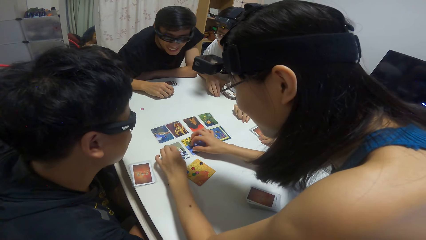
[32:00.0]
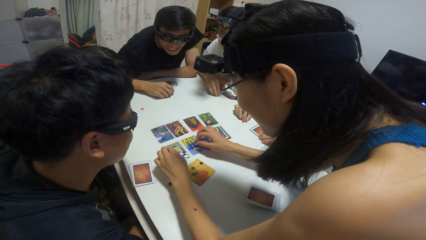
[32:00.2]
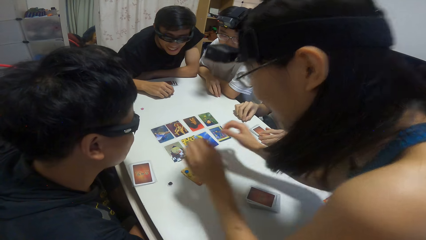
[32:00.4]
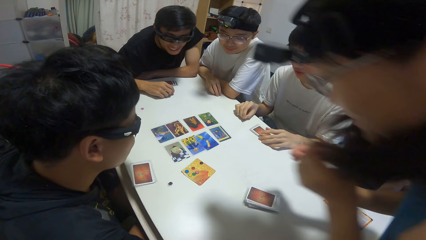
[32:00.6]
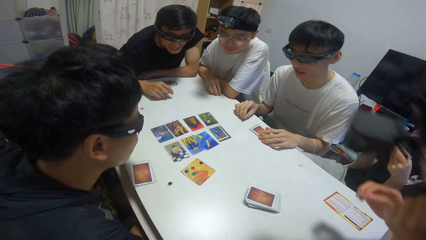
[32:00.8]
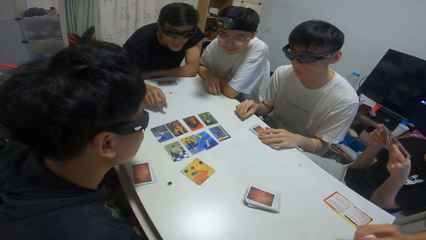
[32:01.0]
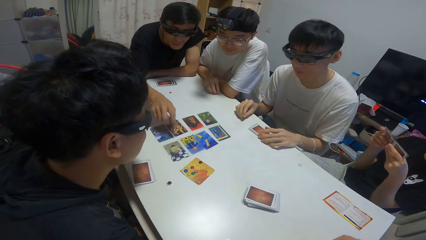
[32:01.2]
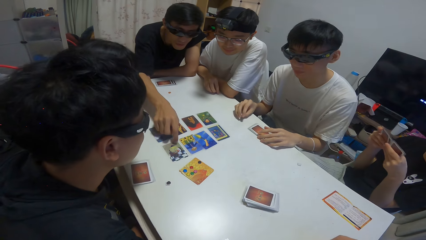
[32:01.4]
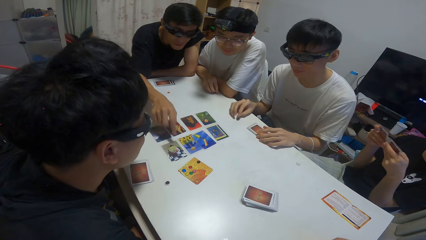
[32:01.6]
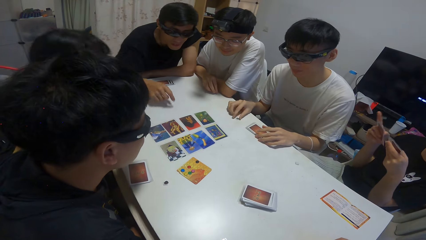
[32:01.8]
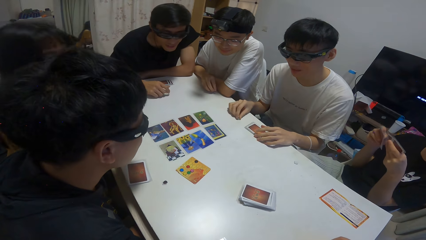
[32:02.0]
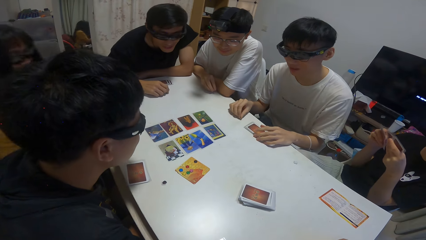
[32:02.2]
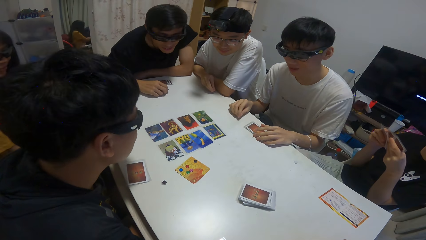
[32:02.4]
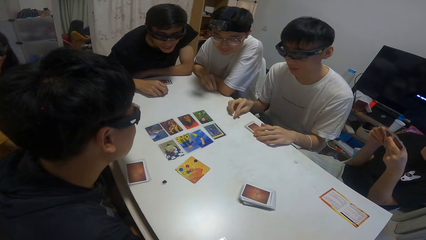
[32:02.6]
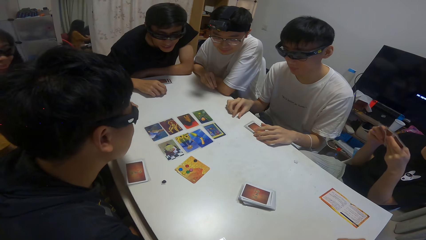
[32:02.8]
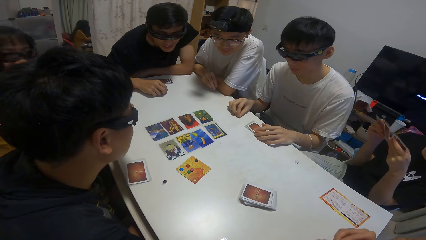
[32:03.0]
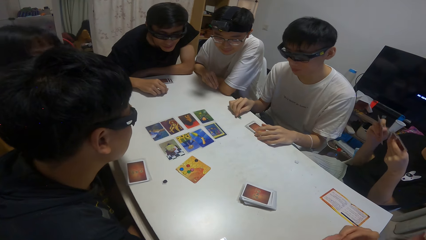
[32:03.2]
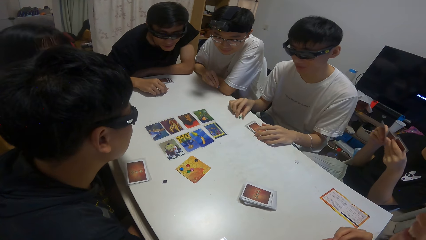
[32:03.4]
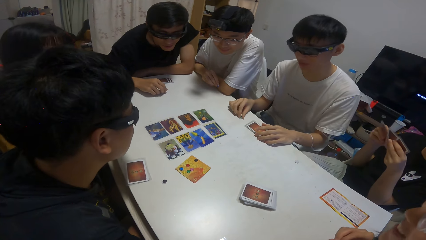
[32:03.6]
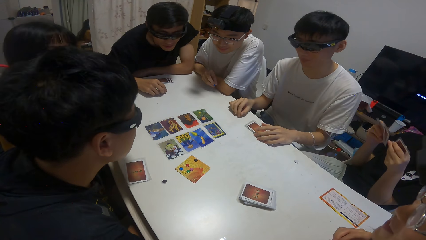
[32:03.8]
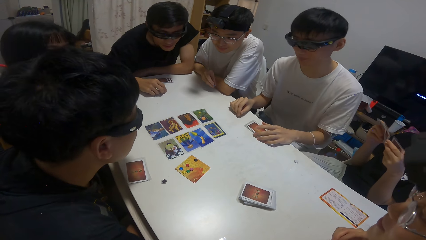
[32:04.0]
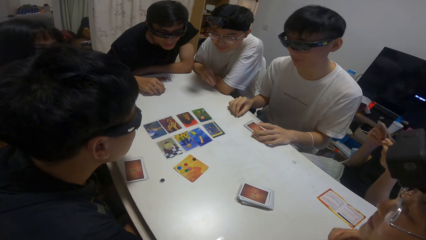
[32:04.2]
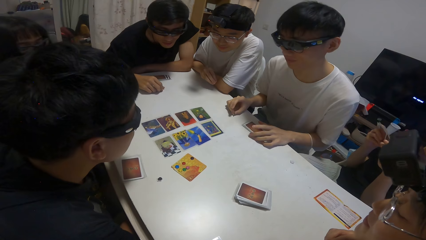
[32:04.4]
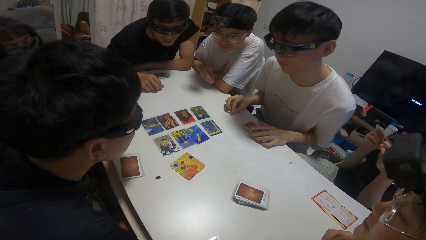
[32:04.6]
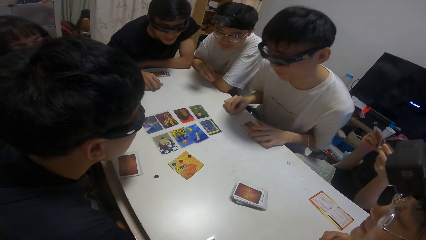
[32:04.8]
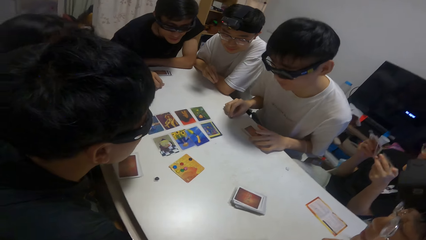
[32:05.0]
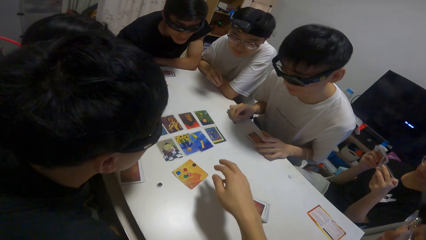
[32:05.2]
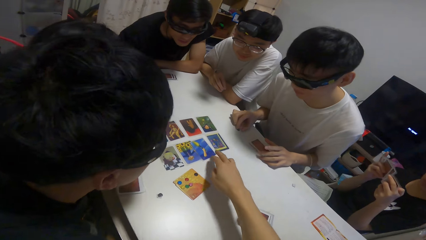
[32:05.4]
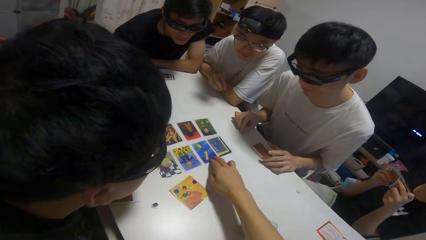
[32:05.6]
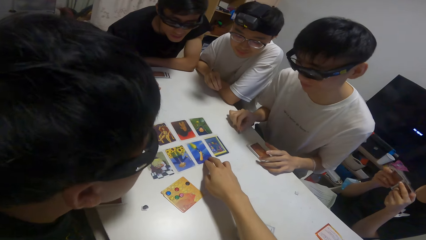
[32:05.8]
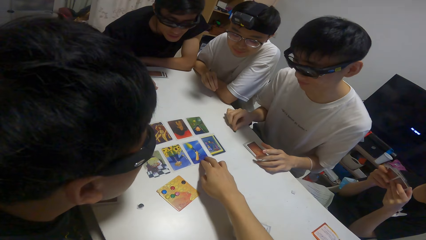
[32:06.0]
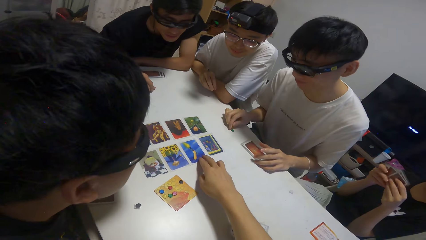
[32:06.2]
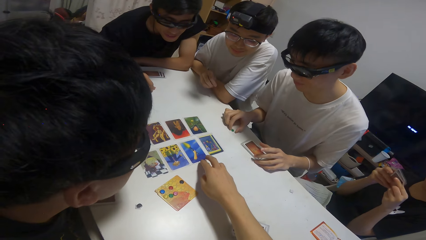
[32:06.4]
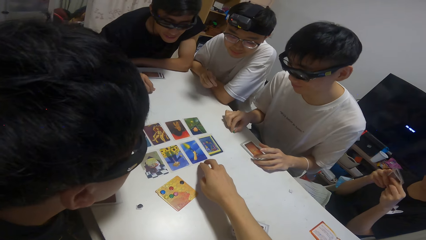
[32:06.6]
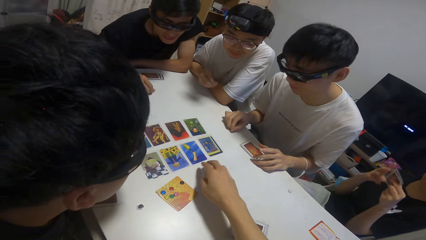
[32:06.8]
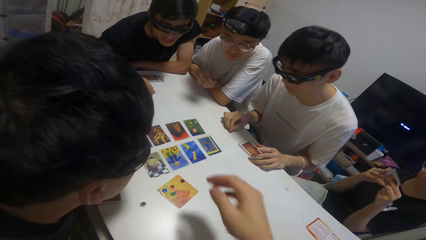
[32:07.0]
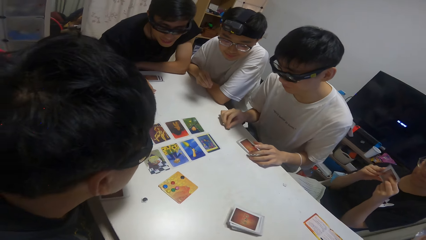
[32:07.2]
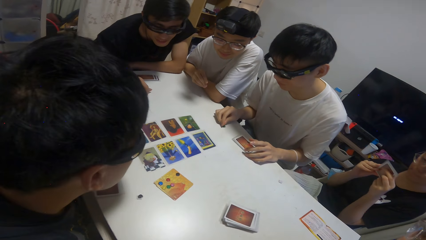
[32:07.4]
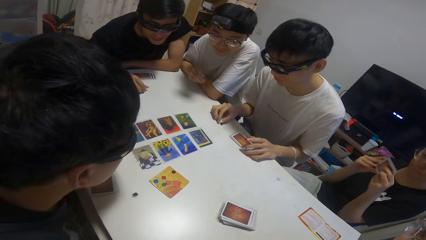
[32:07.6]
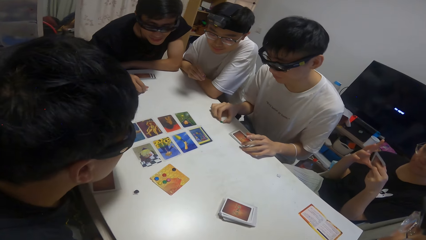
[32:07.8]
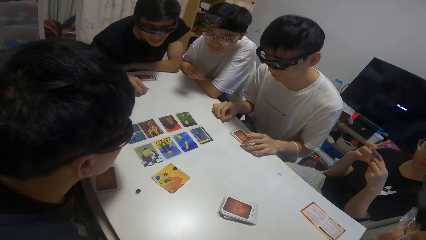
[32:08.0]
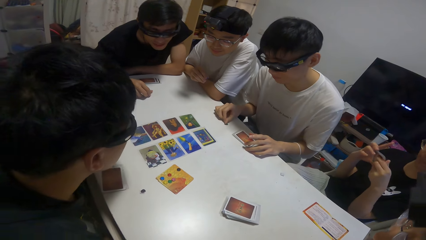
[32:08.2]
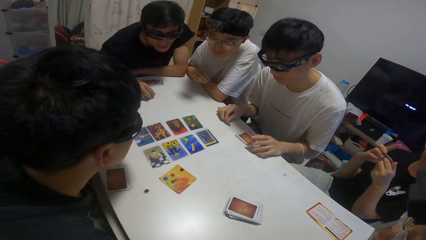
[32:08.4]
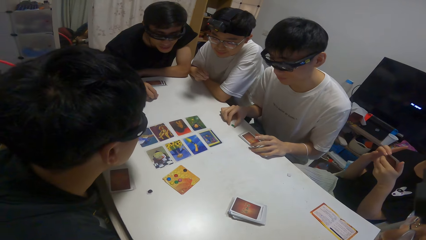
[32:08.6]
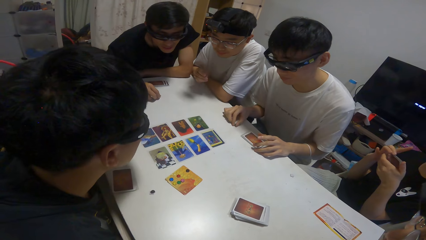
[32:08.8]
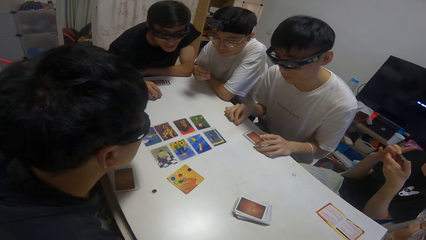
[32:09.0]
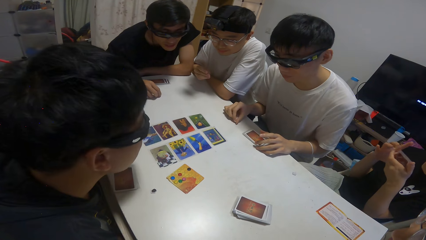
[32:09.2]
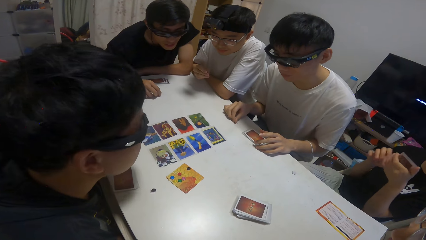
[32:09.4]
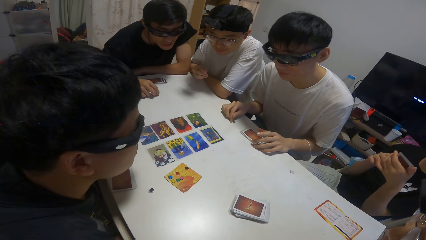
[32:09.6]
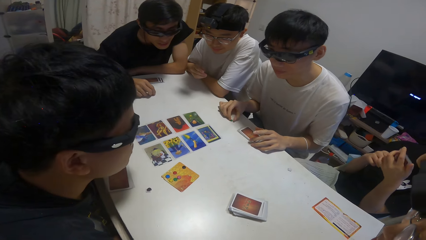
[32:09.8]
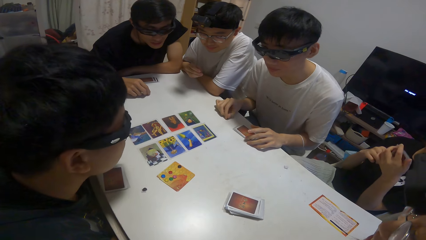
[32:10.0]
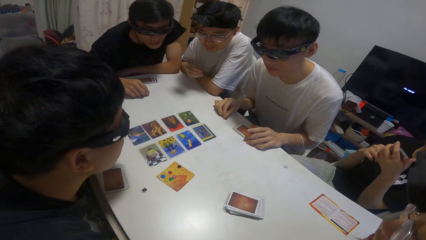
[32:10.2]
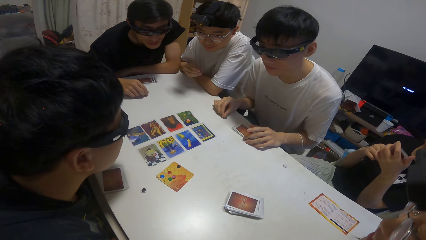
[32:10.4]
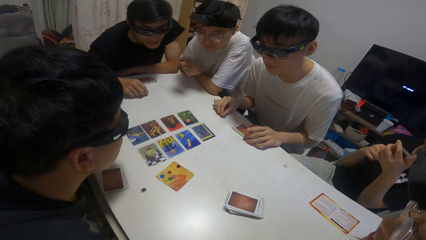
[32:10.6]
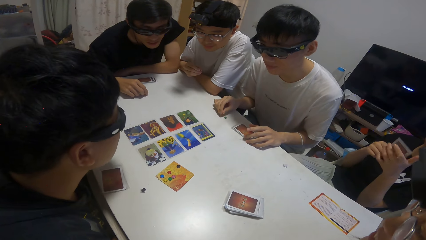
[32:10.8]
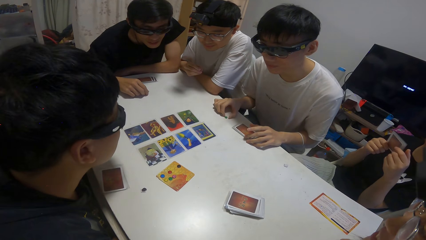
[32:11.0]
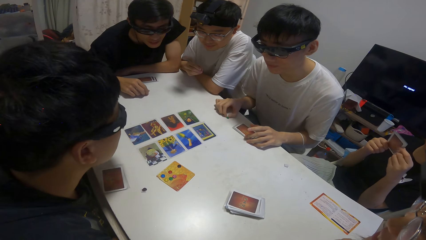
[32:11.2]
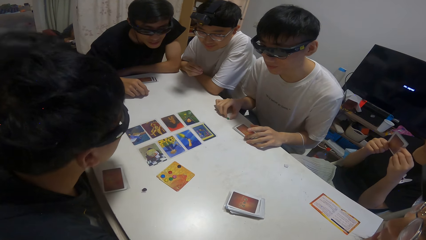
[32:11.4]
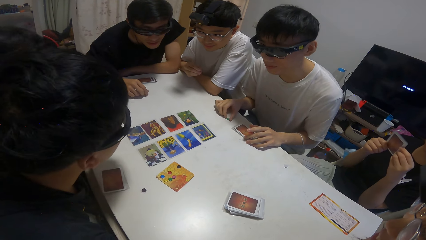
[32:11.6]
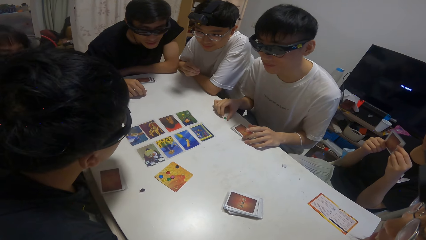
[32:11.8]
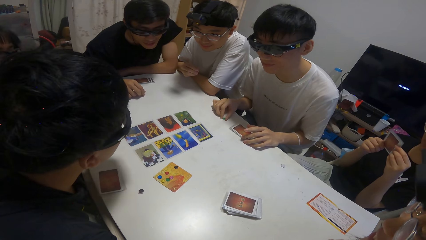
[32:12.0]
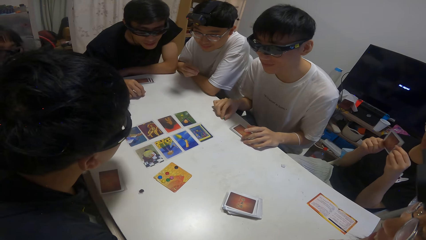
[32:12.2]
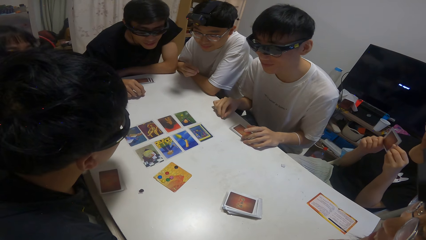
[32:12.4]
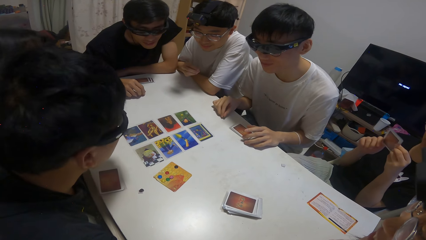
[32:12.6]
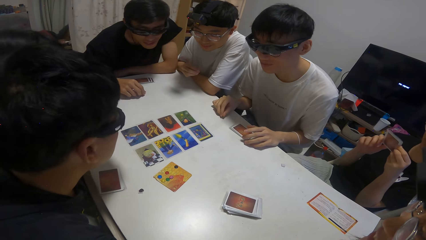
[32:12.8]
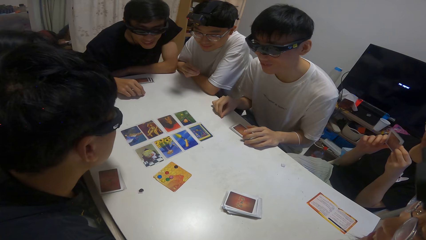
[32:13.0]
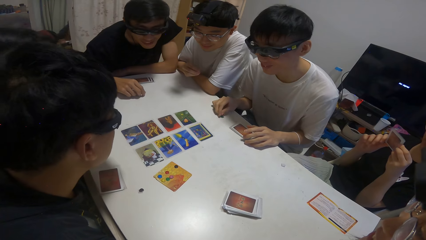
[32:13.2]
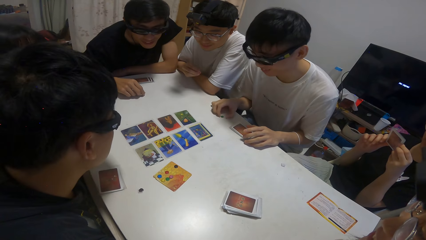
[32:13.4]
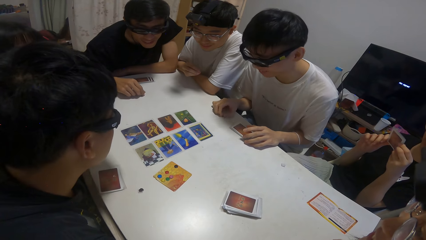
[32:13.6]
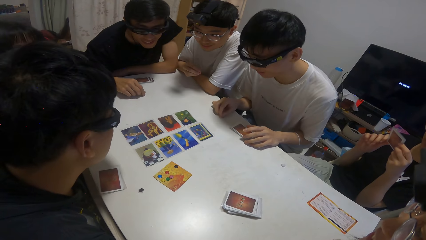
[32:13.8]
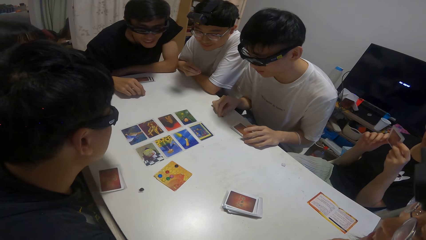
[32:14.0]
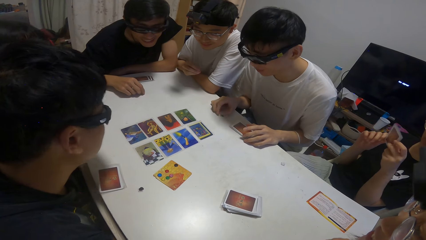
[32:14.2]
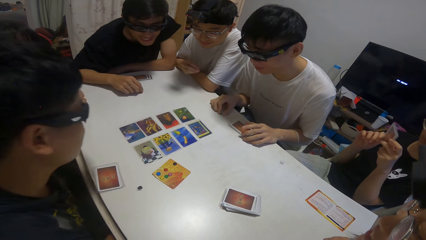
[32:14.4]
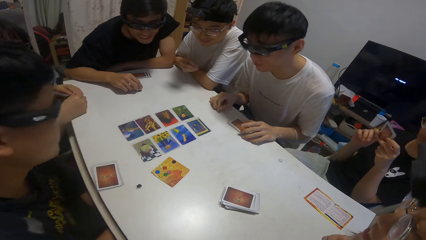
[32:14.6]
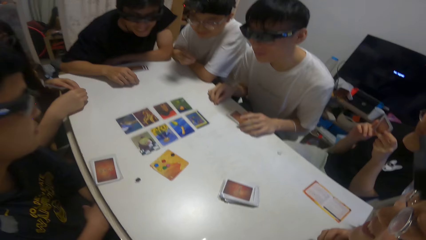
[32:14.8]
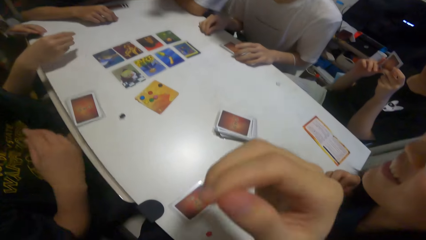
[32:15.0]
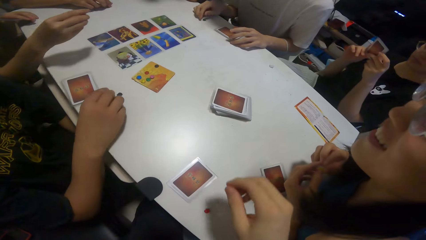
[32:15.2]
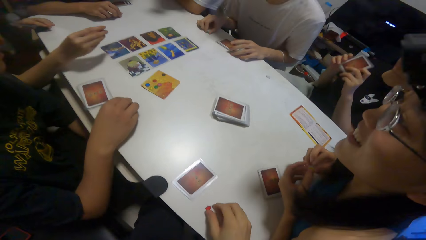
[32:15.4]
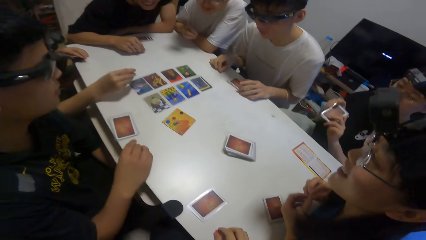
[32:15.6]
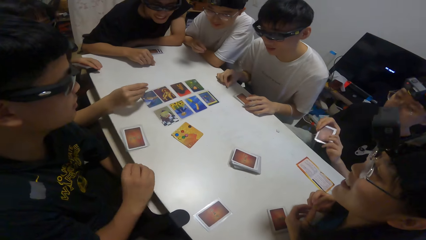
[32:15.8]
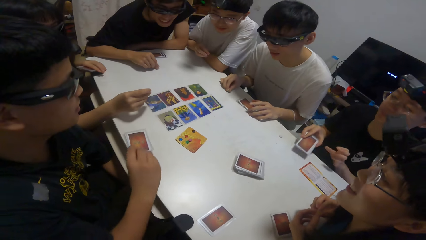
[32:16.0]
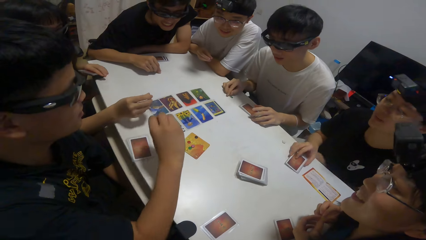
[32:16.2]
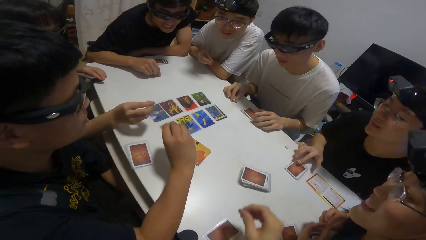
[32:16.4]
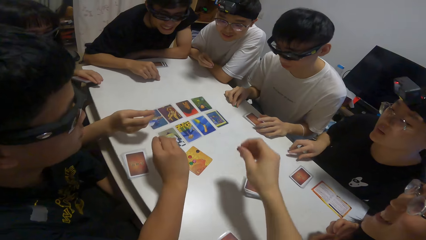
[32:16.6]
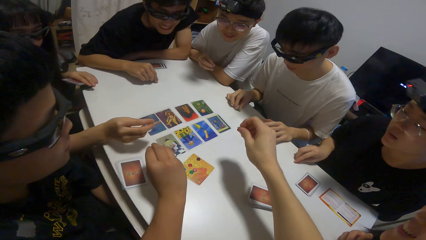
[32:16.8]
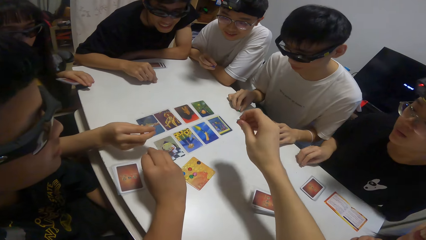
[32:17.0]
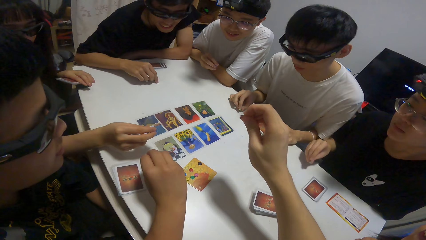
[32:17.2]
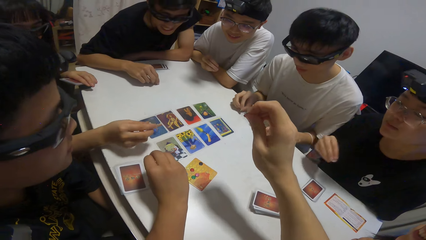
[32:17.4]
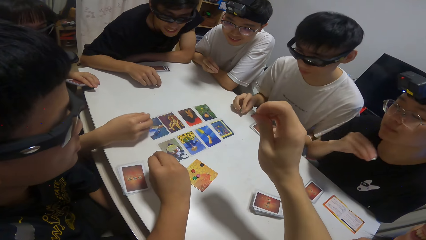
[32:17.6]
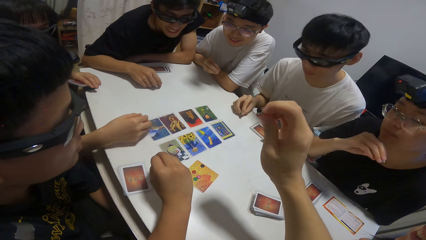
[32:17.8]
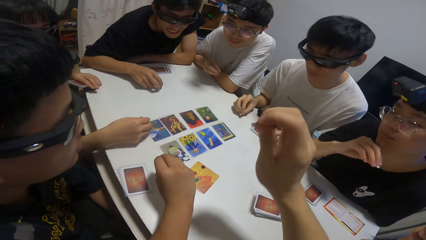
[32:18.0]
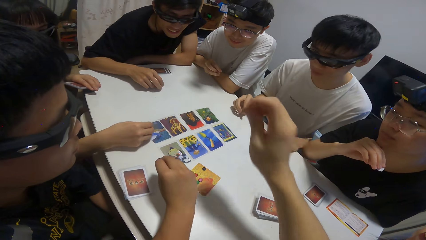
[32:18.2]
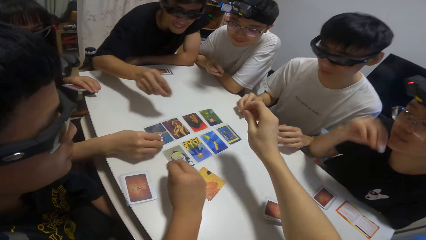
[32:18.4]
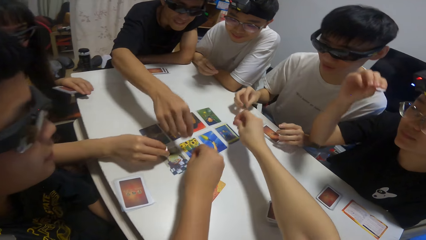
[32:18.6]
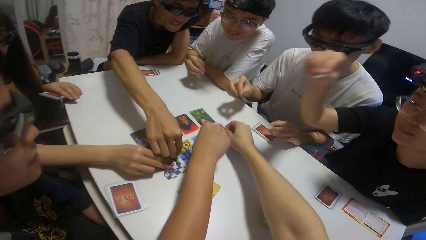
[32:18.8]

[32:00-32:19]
A man fiddles with the stone. A woman checks her share of cards. Another man touches the cards on the table. A man points at the playing cards. A man shuffles the playing cards. The camera wearer touches a card. They move the playing cards. A man holds a poker chip. A woman holds a poker chip. The camera wearer holds the poker chip.
